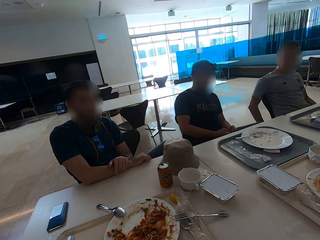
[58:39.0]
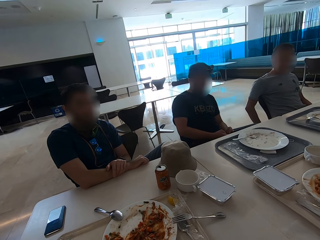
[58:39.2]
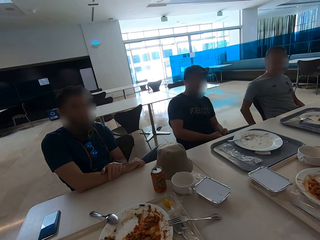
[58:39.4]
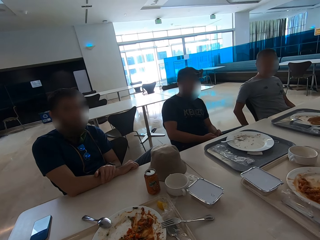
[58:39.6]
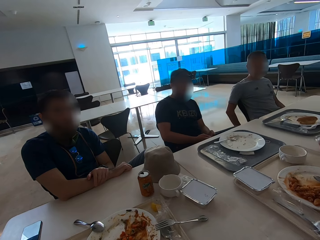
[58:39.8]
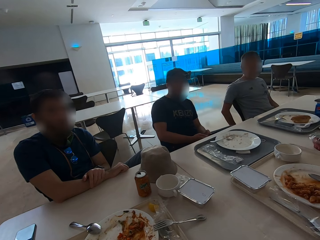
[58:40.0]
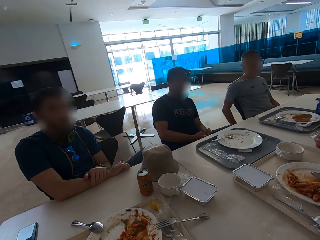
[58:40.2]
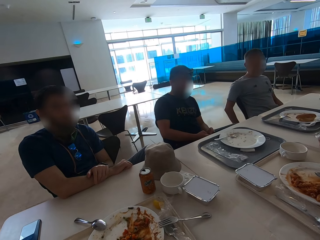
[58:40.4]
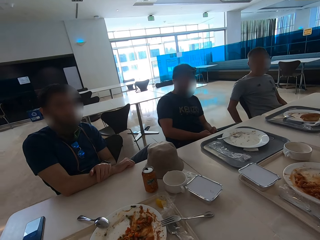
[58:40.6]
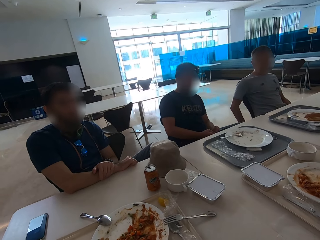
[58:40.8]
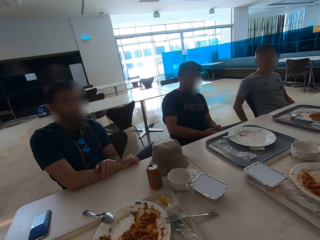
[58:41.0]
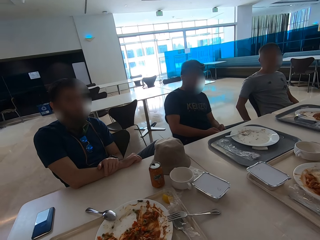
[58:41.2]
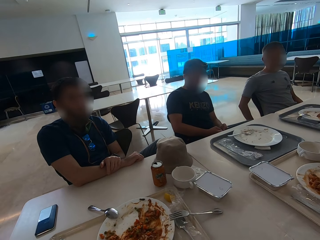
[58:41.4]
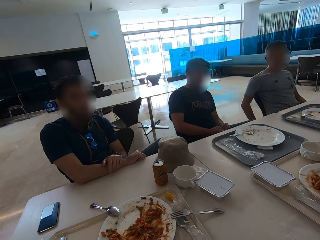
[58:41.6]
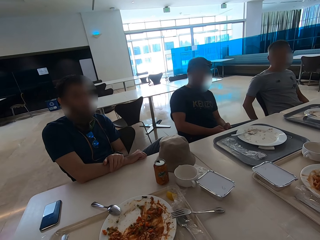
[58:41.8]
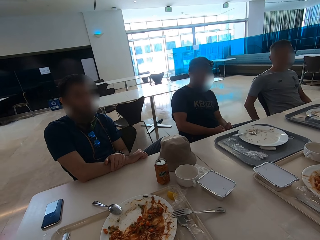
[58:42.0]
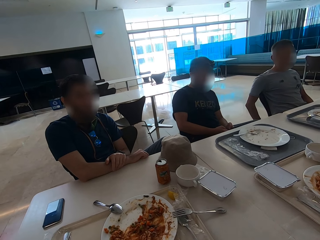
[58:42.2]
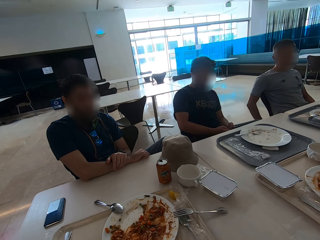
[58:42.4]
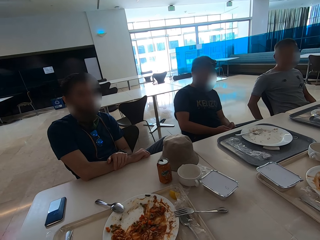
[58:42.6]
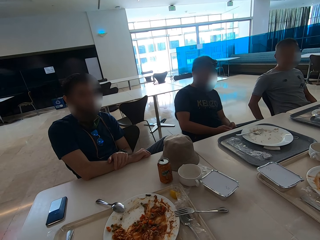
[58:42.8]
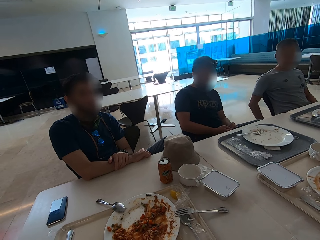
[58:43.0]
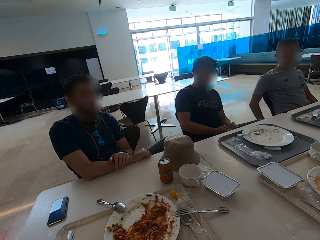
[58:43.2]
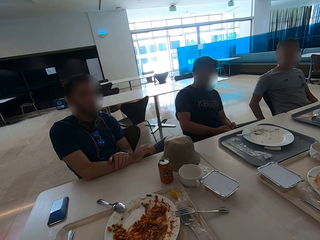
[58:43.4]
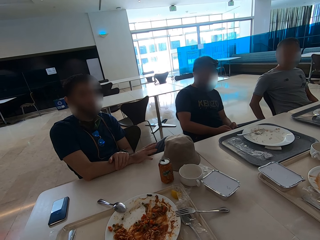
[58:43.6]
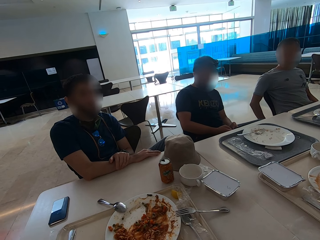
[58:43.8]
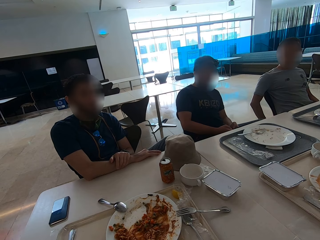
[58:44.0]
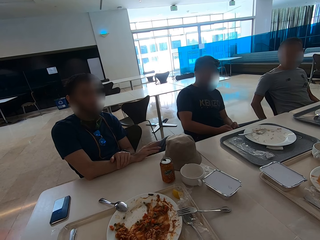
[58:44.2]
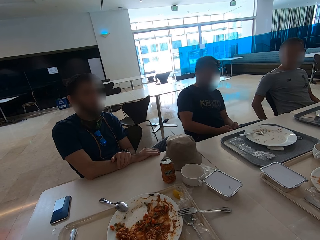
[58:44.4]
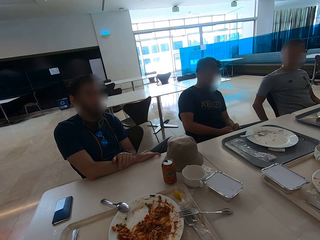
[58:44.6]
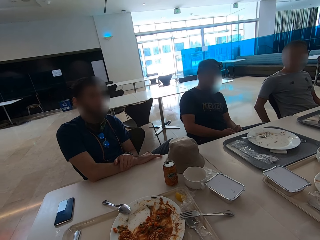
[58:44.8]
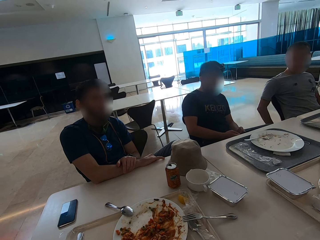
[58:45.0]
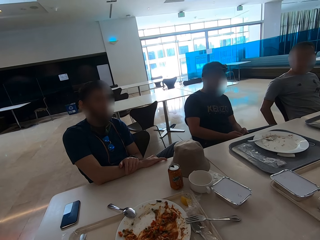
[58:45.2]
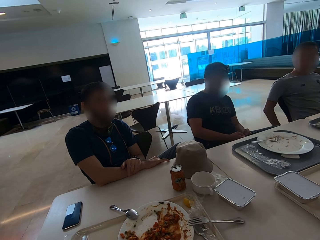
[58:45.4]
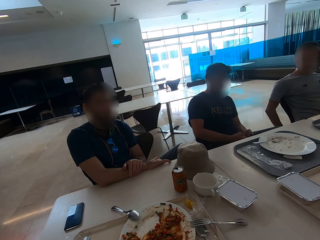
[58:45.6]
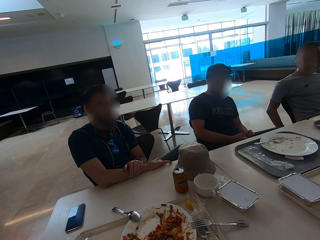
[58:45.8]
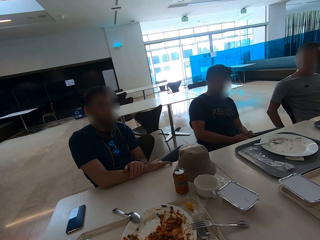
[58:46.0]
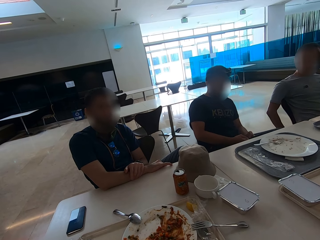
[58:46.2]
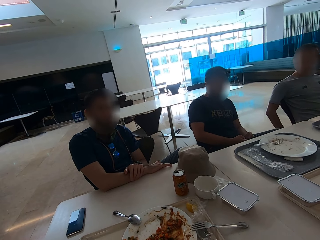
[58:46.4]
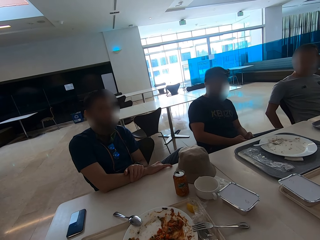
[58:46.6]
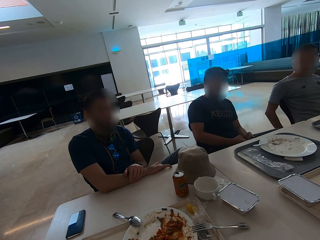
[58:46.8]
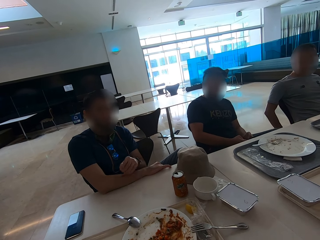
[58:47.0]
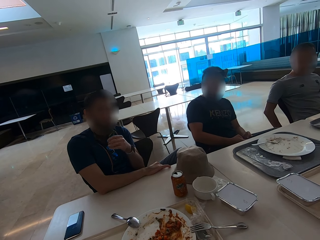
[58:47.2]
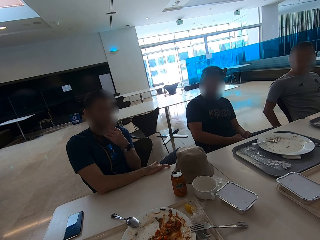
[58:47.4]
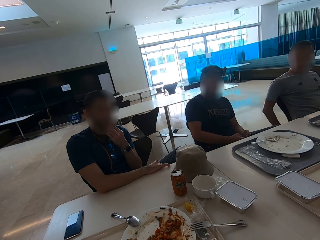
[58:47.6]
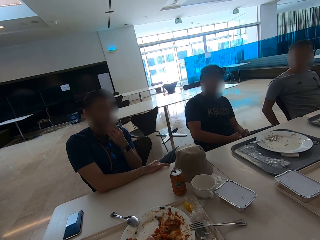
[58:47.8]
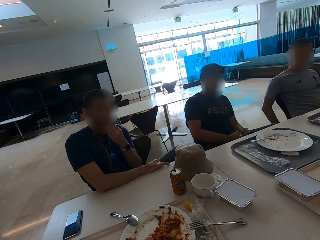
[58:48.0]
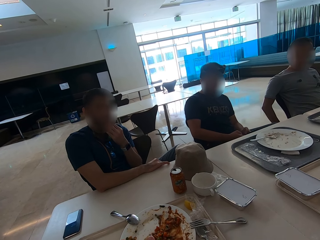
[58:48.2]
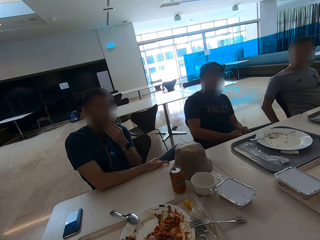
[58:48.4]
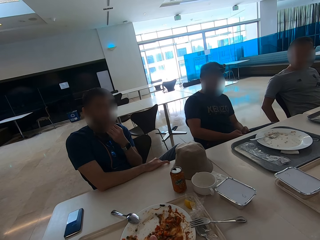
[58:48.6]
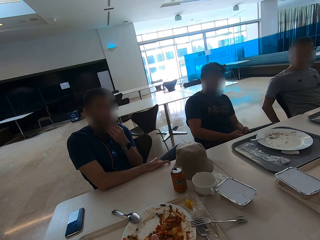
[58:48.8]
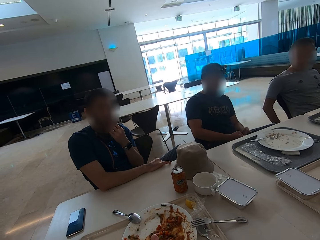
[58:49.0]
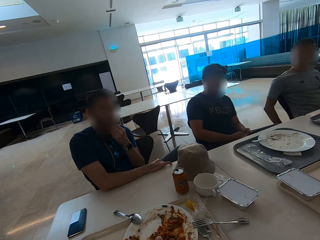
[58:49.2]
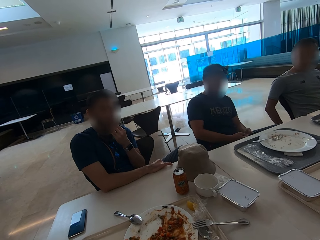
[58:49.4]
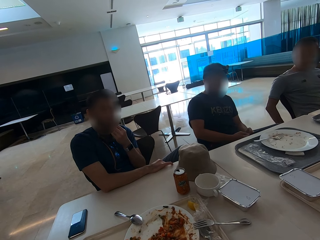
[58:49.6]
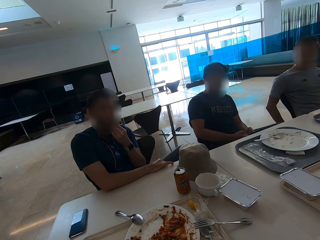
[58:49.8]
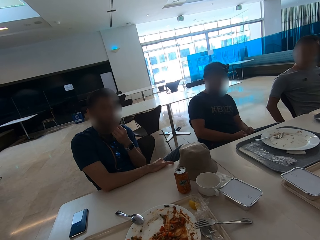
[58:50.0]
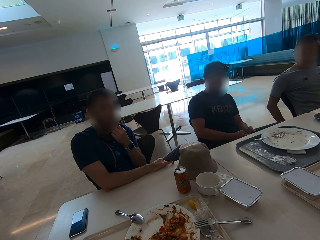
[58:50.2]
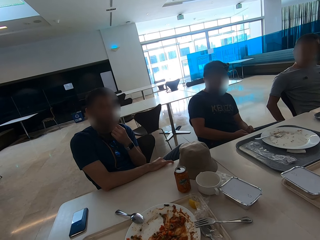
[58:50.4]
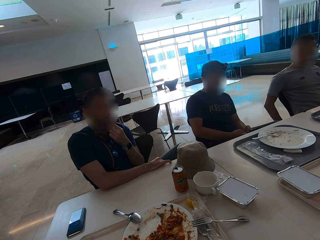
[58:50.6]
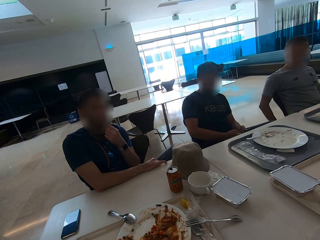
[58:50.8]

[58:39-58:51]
The man taps on the table, moves his hand, and touches his chin.

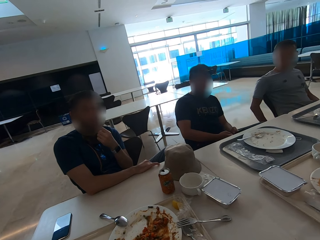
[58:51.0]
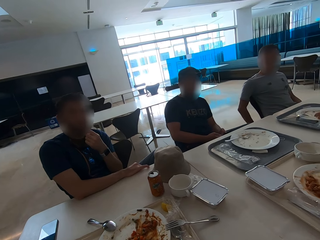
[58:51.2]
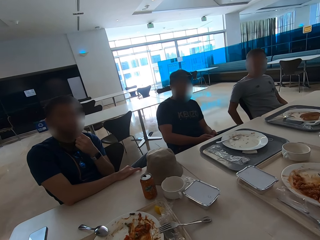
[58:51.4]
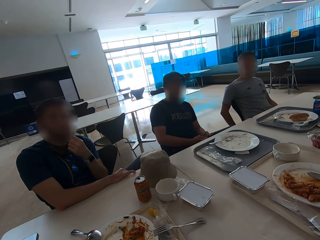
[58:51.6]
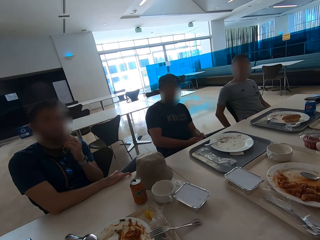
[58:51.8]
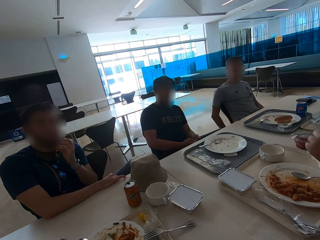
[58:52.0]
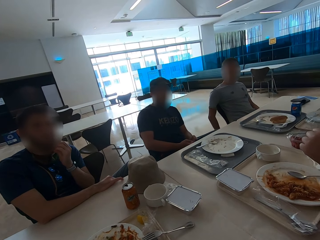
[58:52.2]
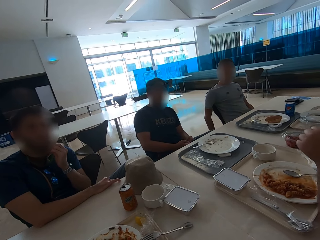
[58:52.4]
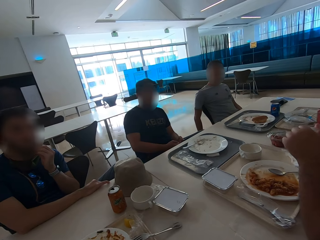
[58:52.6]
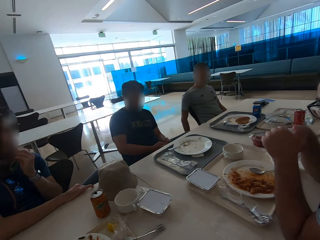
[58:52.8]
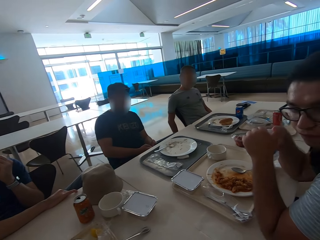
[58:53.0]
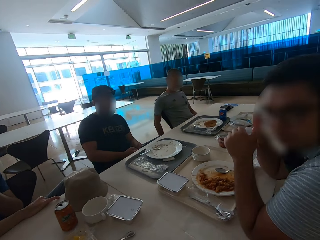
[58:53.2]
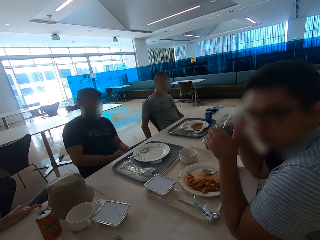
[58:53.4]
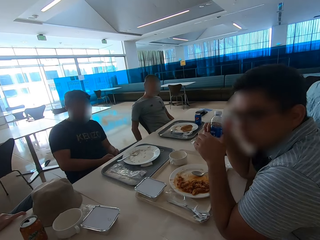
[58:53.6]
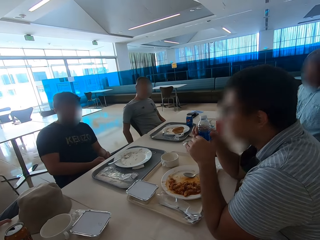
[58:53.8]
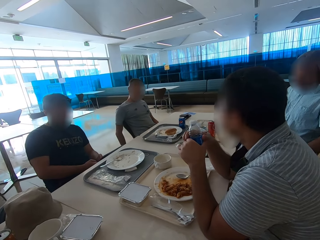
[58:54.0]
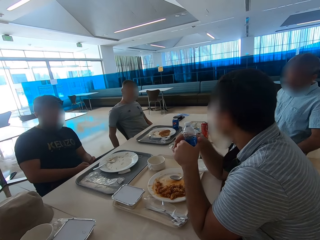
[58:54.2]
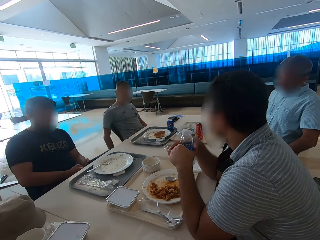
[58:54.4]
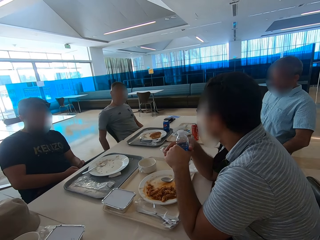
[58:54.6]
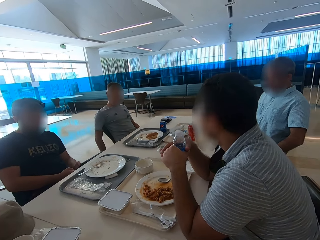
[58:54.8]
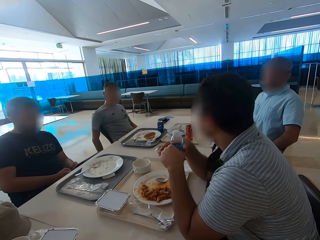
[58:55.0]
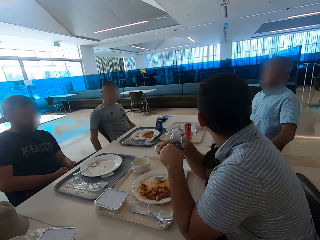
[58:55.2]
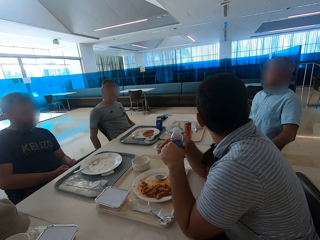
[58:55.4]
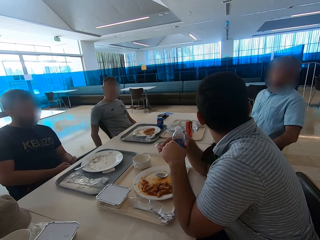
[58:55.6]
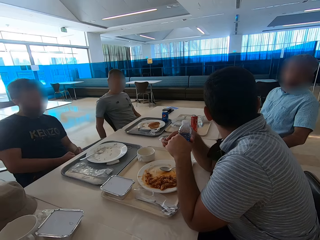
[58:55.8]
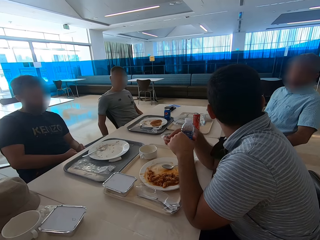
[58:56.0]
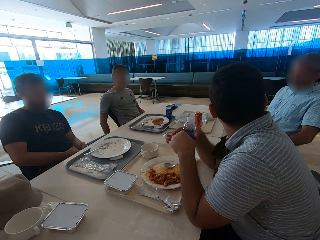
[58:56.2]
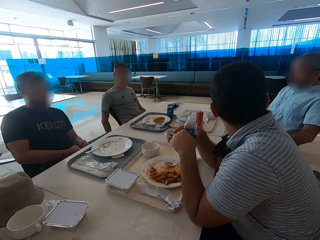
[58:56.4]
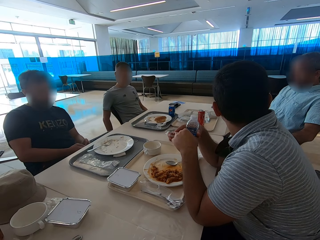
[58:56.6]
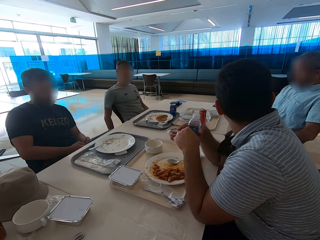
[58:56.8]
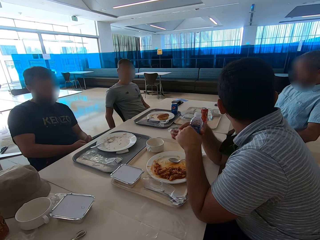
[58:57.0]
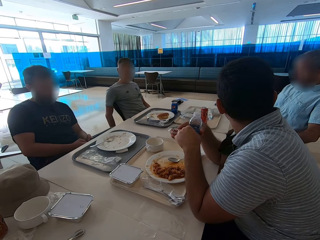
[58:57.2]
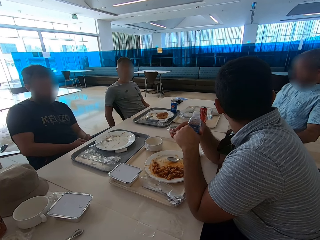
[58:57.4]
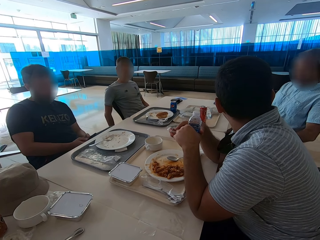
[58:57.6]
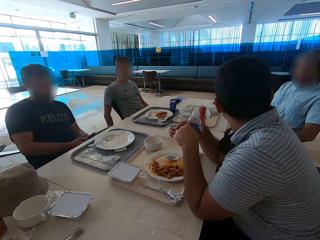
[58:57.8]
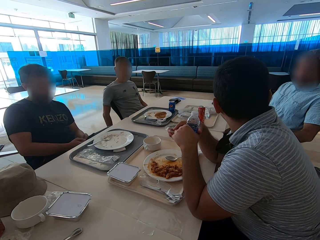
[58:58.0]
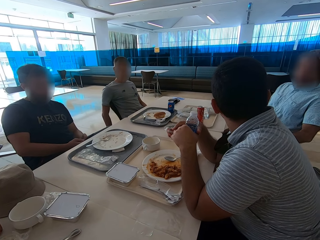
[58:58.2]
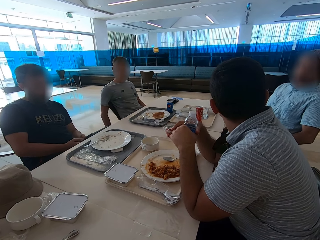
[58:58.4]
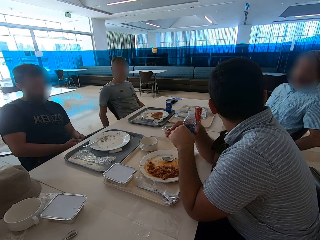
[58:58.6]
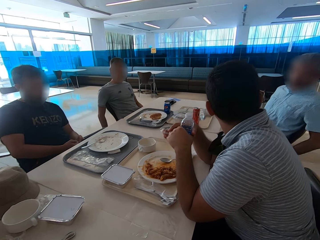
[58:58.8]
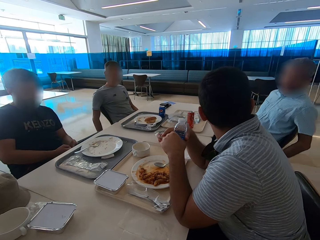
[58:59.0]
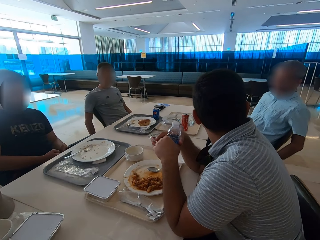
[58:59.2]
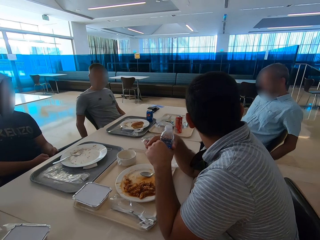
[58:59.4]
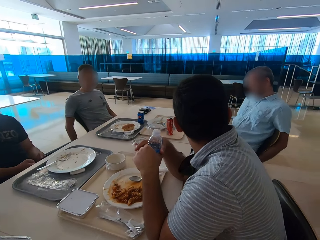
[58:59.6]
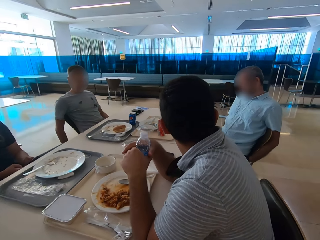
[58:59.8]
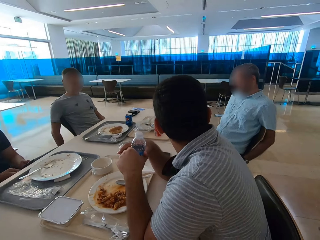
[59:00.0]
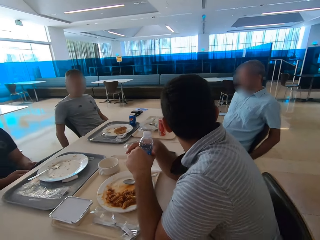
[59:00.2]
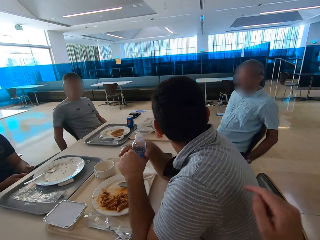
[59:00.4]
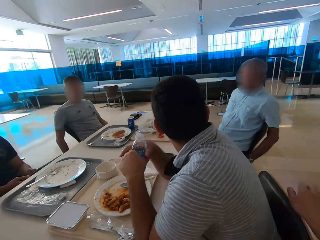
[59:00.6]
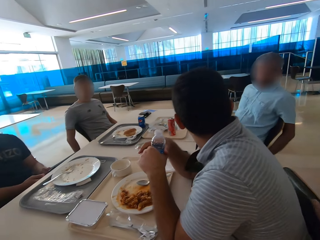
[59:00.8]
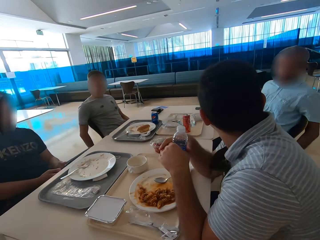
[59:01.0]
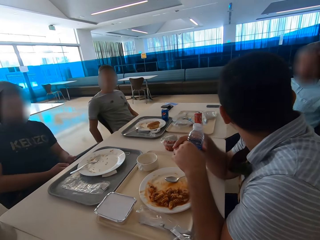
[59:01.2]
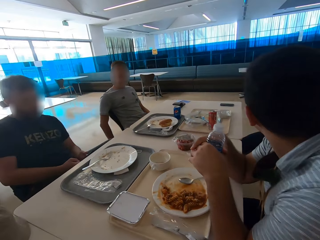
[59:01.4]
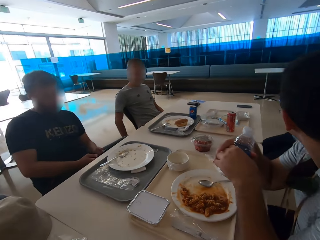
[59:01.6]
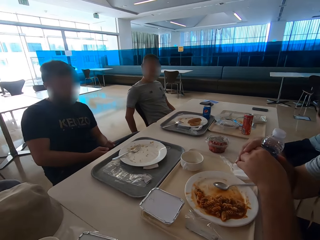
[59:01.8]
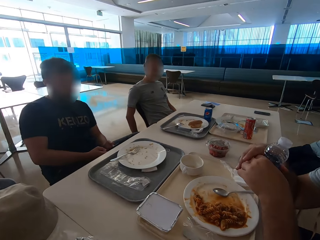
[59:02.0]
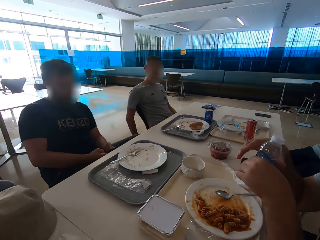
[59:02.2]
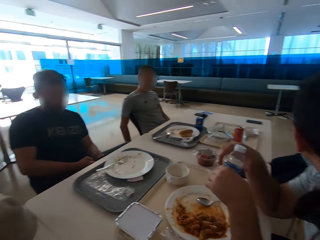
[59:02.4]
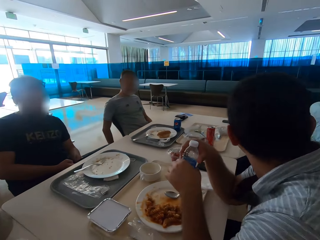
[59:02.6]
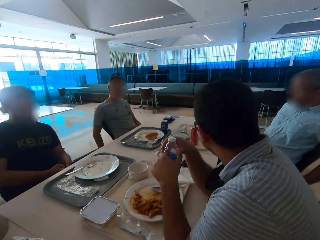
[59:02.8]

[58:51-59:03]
A man holds a bottle of water. The man looks at another man. A person leans on the chair. The camera wearer puts the right hand on the chair.
